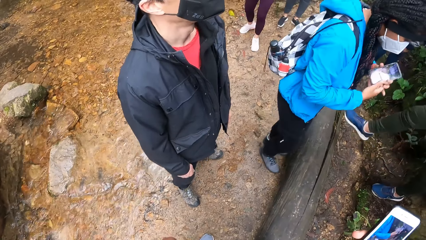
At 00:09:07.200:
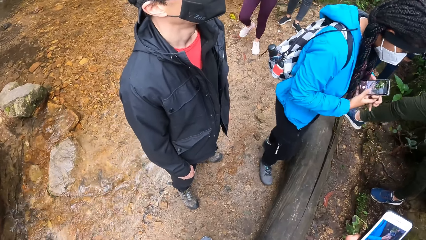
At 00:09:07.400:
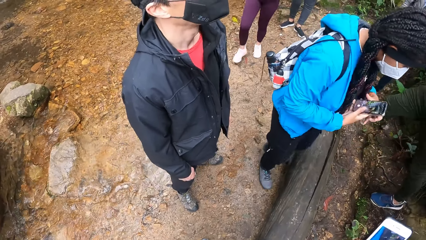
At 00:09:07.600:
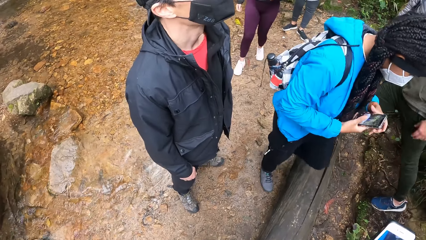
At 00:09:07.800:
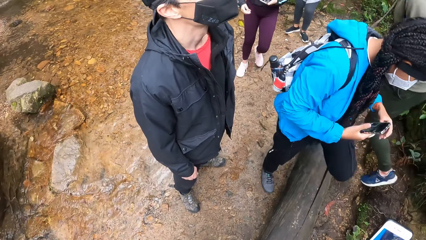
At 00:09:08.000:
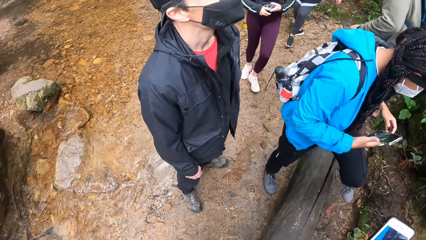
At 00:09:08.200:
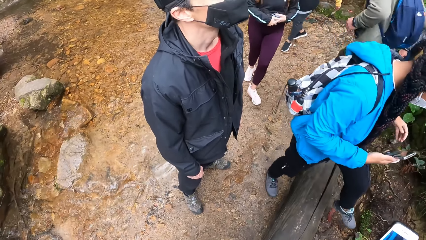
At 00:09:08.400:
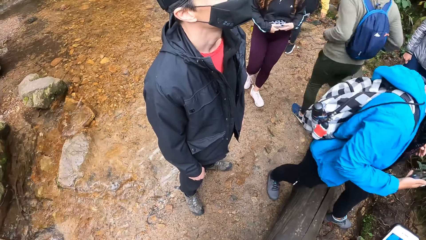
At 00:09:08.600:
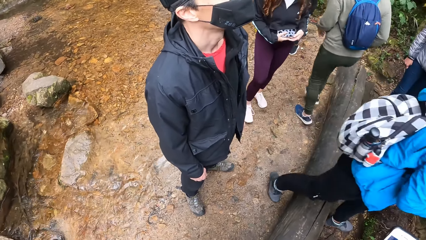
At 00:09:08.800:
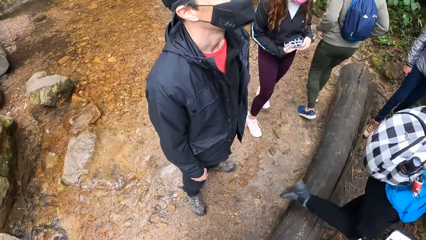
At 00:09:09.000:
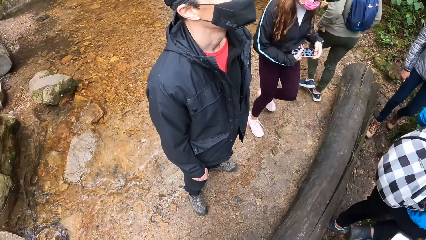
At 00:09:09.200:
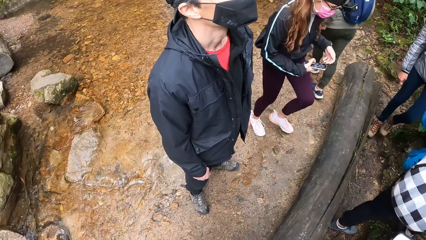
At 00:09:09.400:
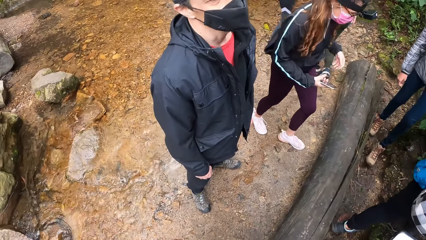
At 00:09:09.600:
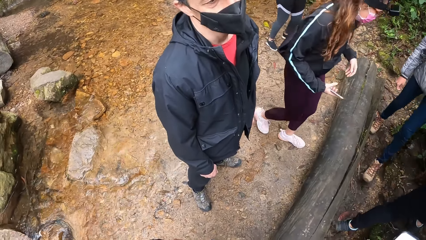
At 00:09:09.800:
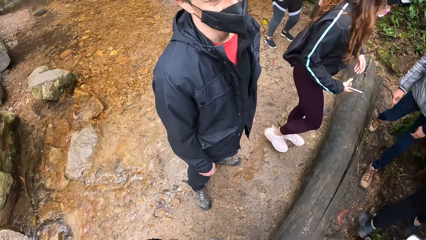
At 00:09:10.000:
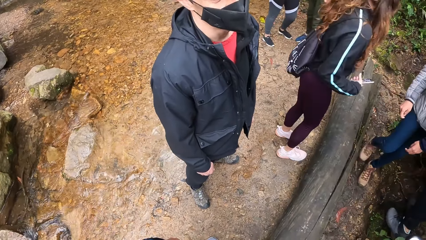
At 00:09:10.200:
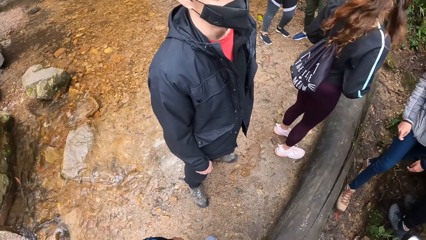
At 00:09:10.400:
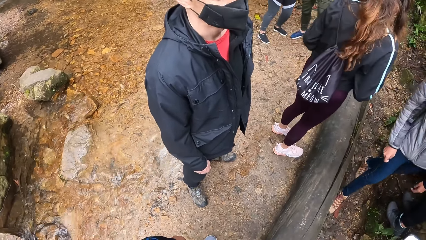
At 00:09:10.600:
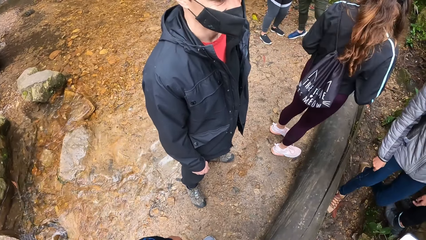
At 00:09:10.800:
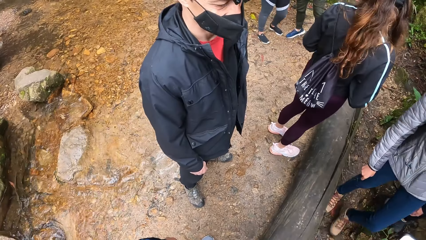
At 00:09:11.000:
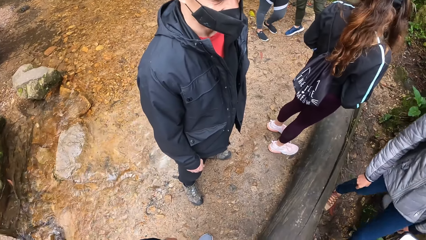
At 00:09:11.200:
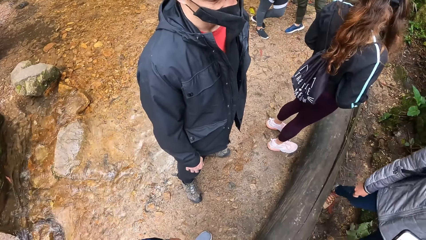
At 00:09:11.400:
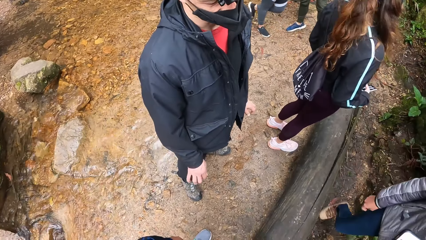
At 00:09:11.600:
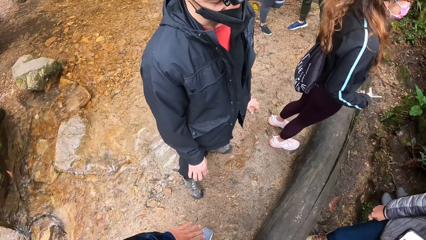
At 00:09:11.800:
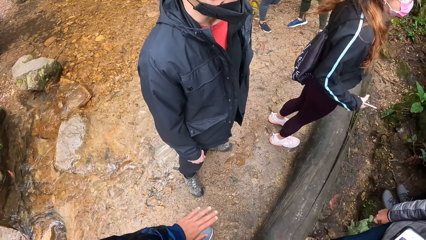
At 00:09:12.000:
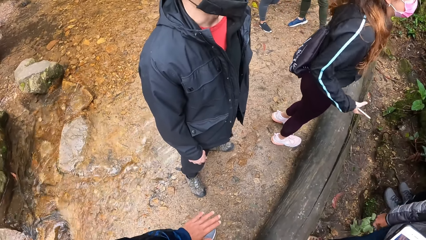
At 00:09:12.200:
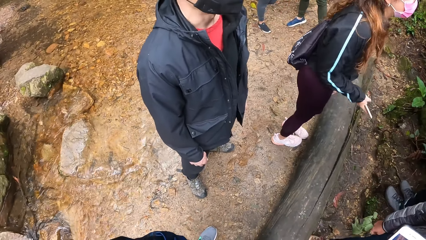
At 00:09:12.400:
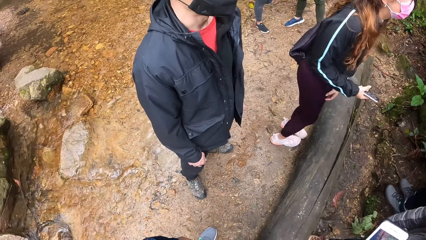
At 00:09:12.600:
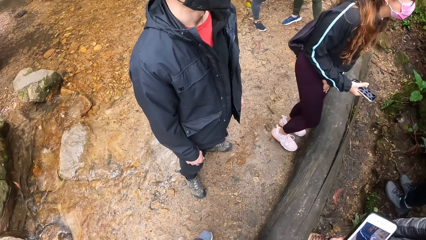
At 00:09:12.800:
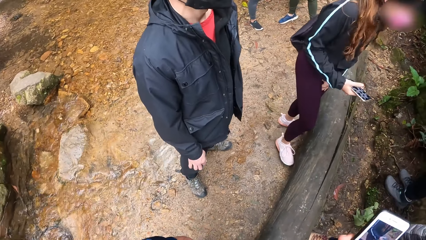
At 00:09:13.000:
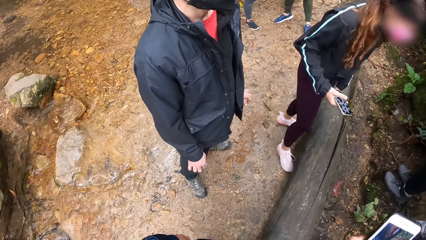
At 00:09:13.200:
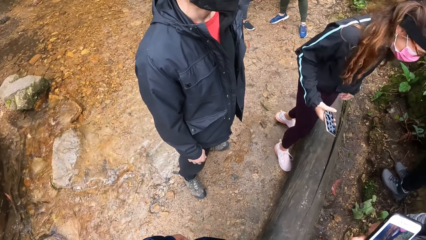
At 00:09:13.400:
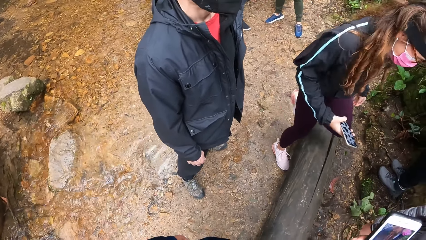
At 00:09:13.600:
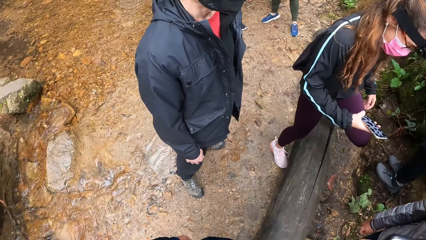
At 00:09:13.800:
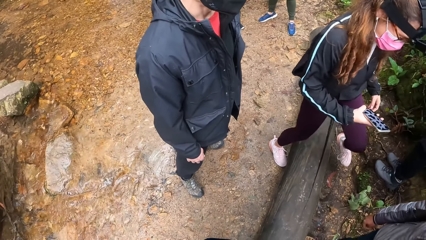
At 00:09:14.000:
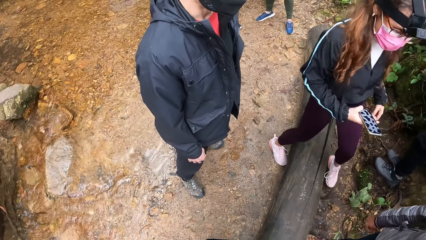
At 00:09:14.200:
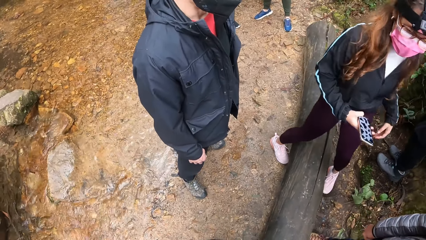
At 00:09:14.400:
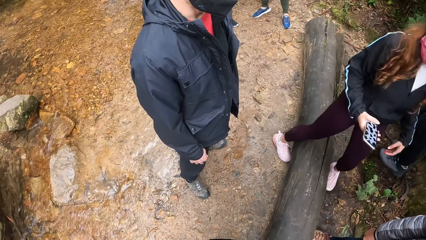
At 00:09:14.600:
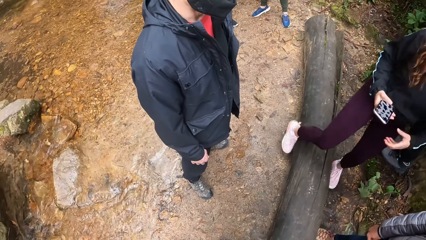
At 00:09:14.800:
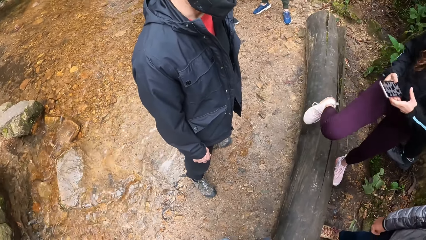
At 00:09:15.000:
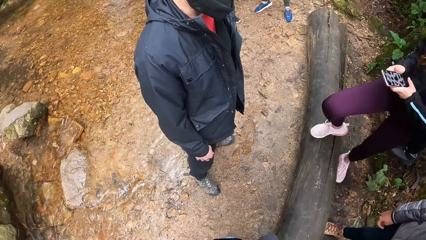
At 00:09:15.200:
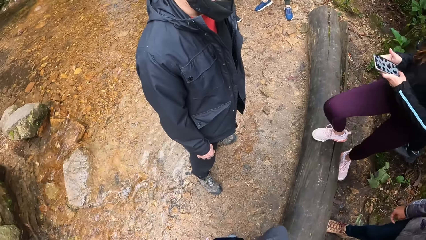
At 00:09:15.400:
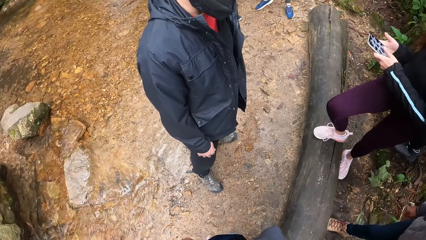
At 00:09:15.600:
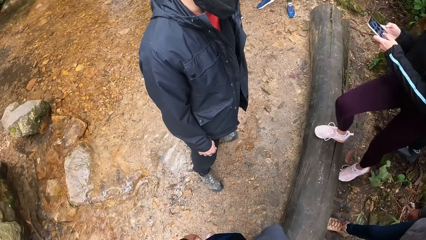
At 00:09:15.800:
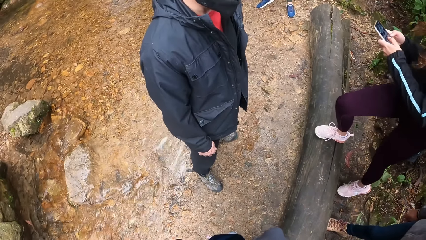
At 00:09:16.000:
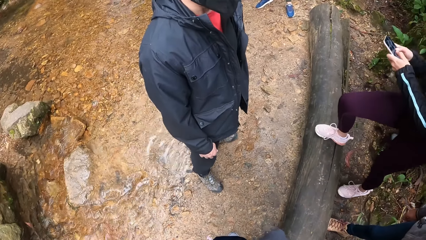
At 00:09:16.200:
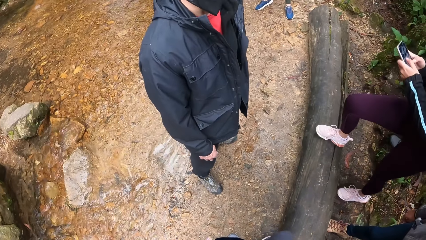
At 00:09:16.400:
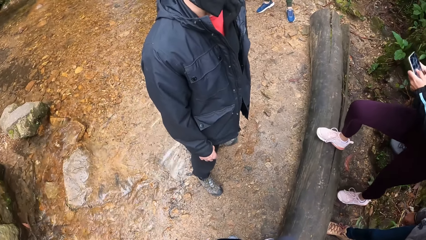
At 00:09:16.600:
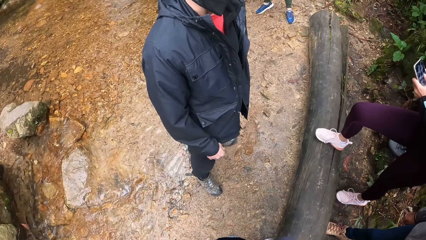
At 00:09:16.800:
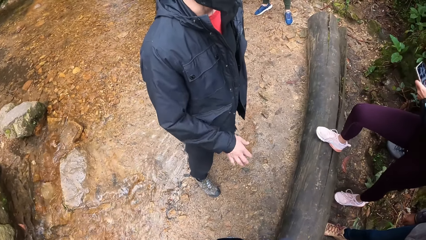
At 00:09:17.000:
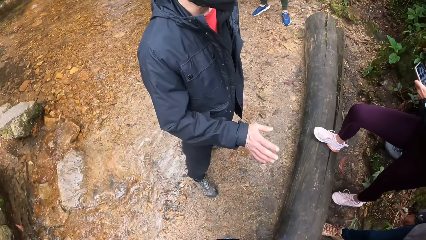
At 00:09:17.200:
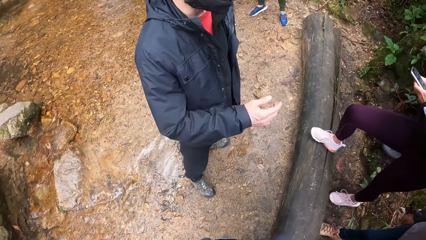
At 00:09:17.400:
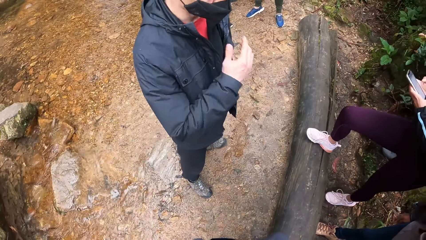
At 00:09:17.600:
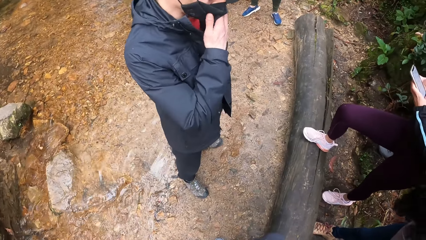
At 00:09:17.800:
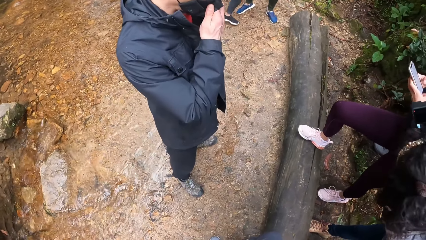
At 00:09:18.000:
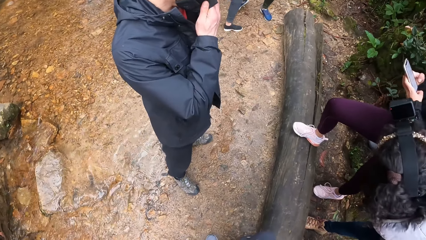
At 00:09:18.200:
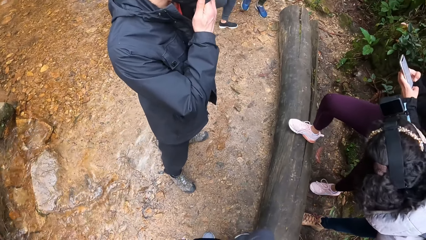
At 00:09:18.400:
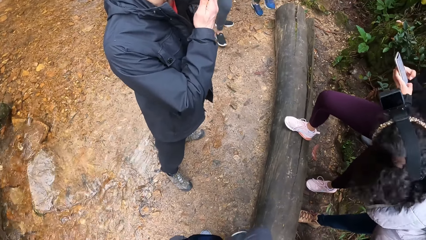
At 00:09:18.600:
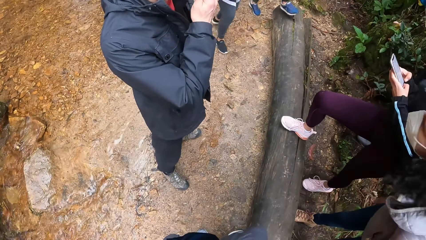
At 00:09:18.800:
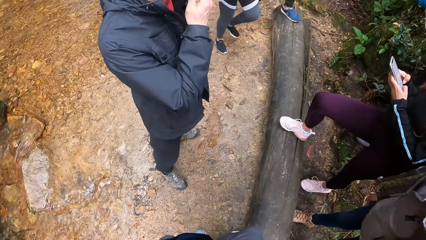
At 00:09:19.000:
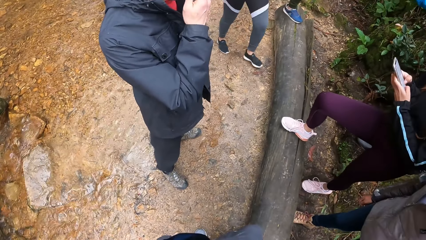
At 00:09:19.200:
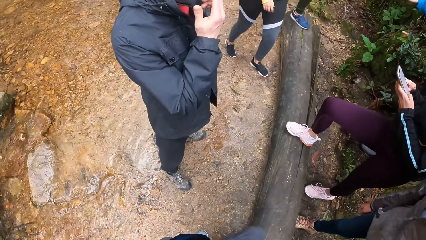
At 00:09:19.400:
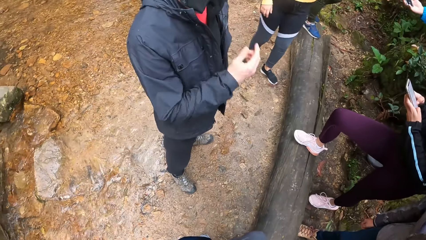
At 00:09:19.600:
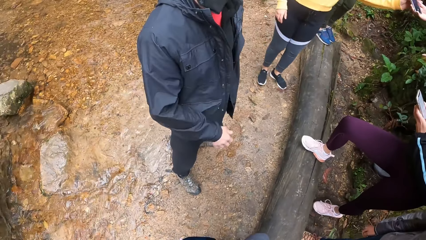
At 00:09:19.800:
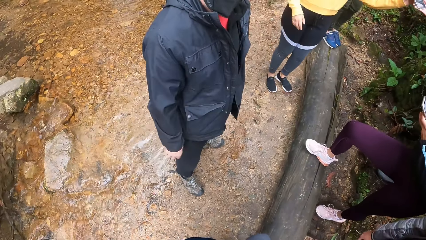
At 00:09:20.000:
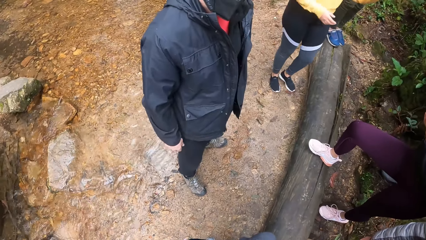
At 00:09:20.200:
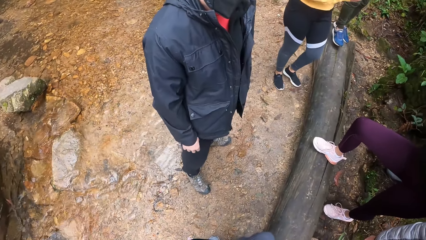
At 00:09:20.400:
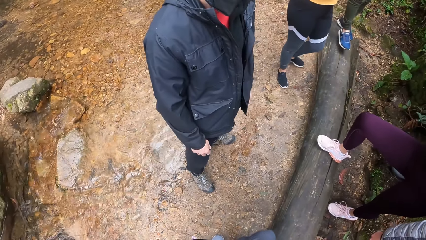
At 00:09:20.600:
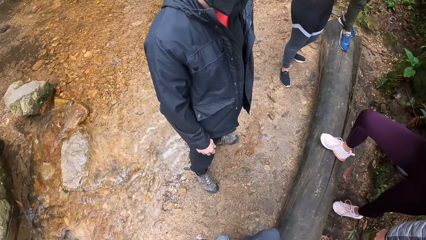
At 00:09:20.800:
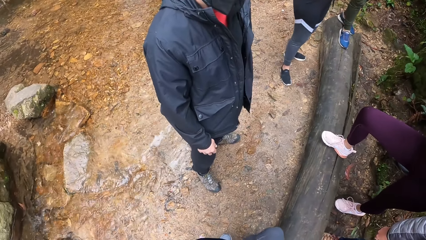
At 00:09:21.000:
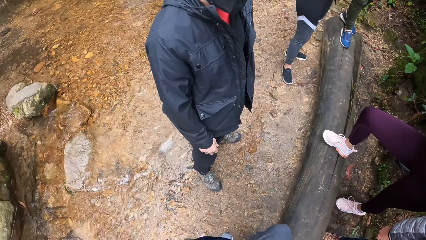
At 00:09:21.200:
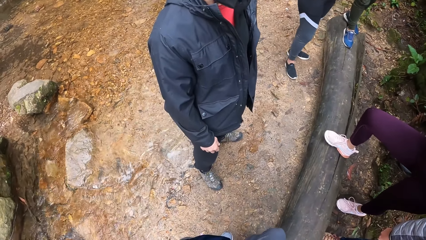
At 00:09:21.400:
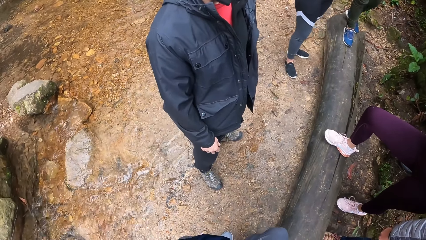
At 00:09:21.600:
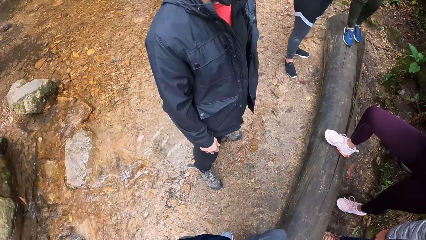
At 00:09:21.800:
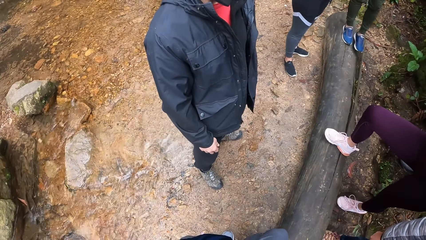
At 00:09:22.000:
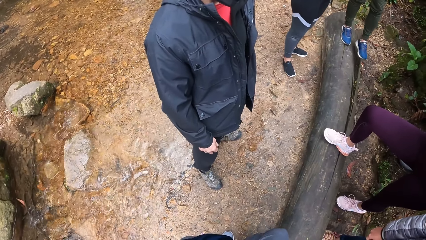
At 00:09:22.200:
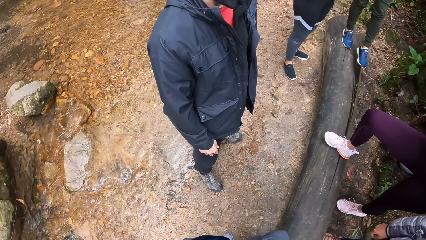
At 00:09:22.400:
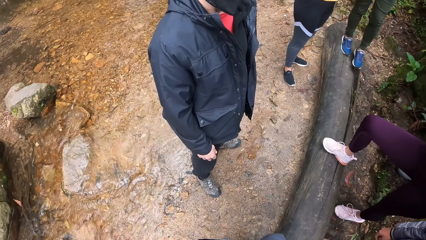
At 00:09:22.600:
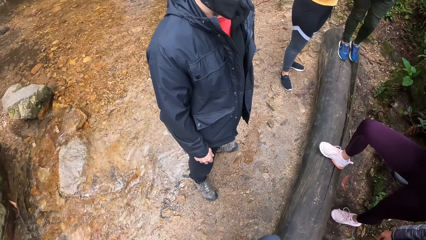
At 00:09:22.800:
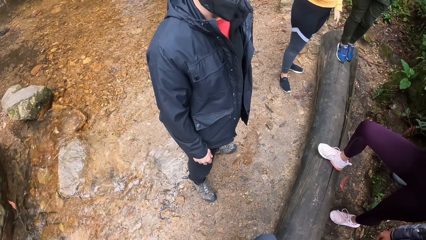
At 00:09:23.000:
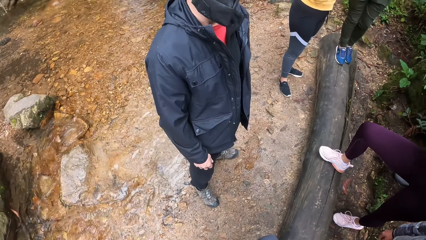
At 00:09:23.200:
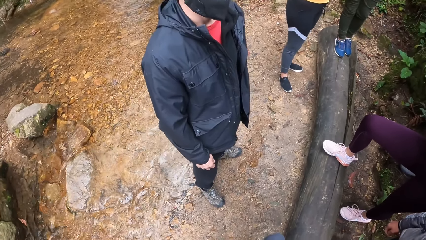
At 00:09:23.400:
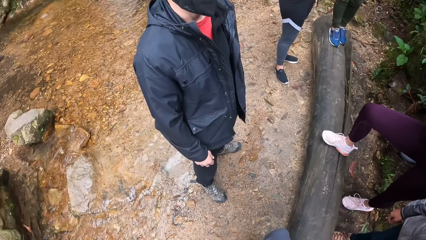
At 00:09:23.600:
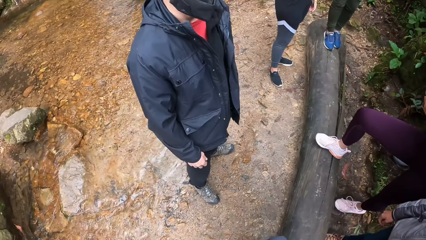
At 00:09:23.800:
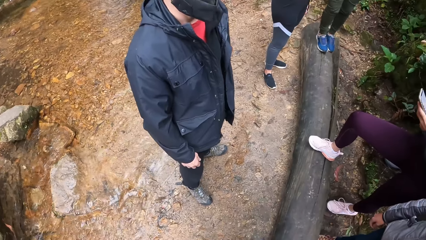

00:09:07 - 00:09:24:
The man crosses a log of wood. The woman crosses the log of wood. Another woman crosses the log of wood. A woman turns and touches a phone. A man touches a mask.
